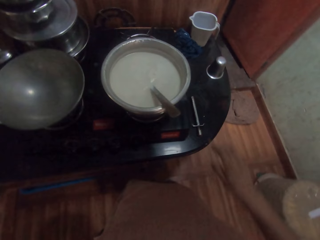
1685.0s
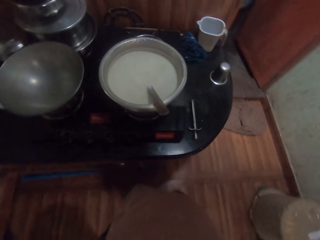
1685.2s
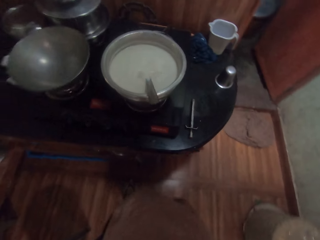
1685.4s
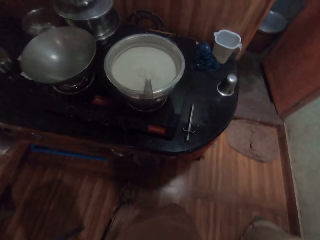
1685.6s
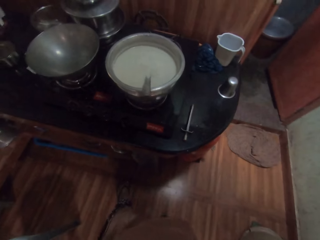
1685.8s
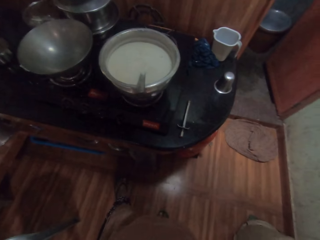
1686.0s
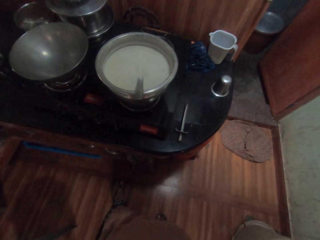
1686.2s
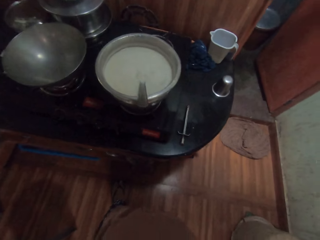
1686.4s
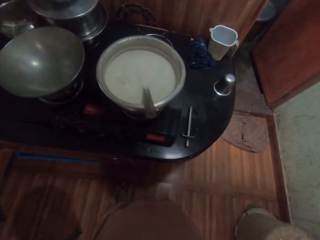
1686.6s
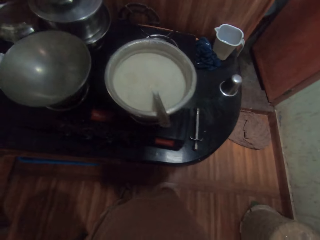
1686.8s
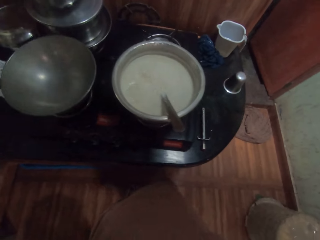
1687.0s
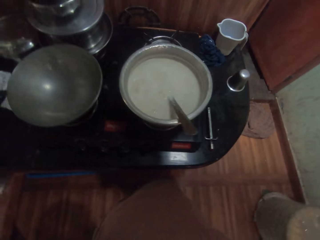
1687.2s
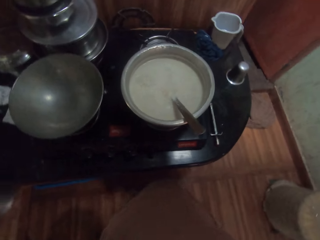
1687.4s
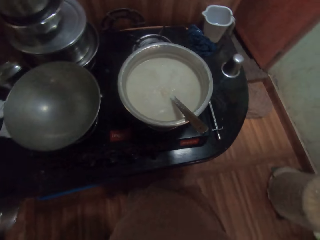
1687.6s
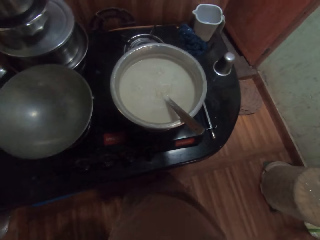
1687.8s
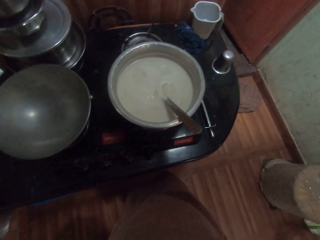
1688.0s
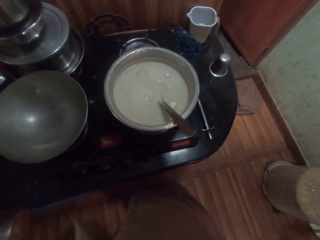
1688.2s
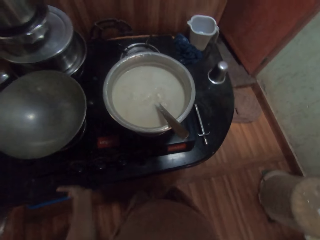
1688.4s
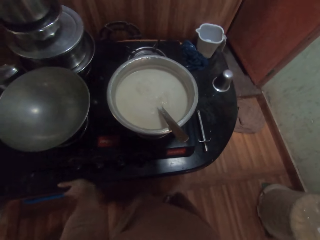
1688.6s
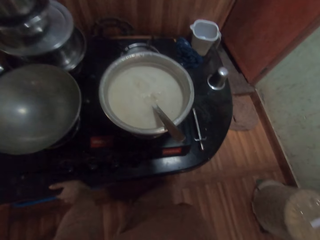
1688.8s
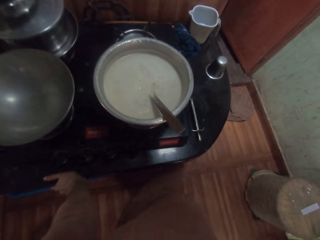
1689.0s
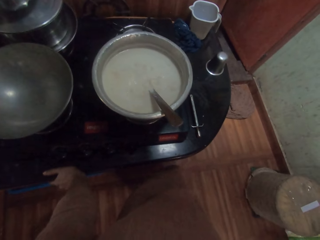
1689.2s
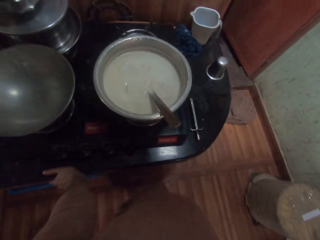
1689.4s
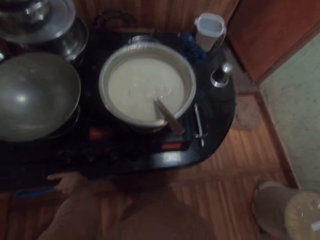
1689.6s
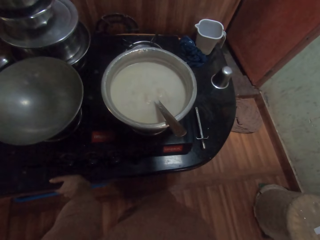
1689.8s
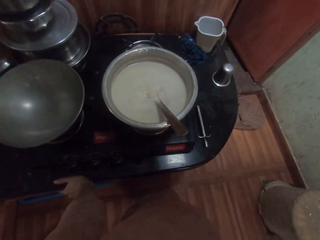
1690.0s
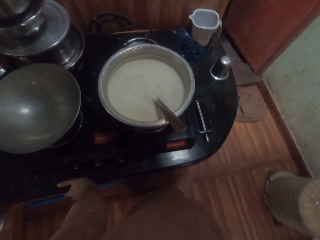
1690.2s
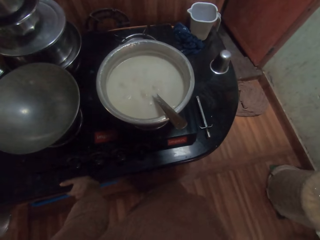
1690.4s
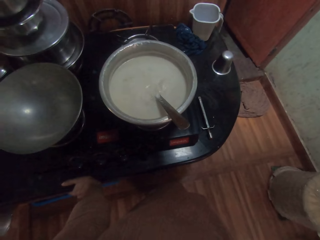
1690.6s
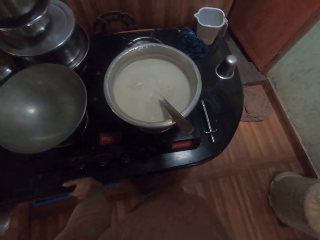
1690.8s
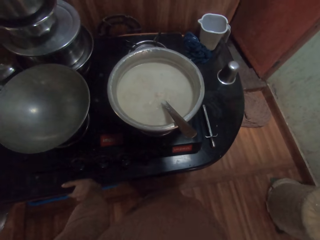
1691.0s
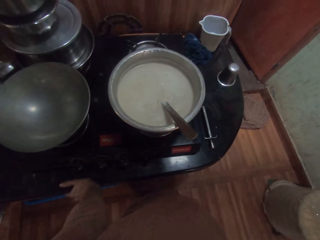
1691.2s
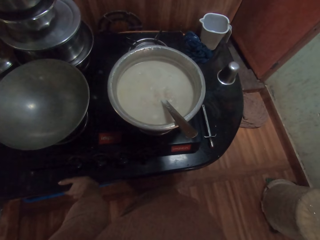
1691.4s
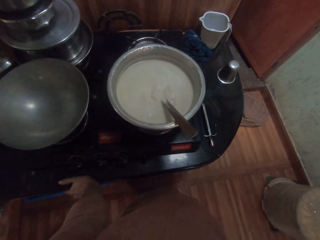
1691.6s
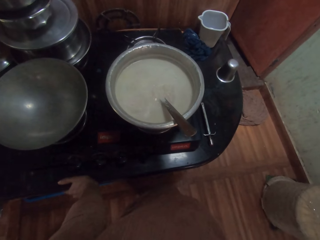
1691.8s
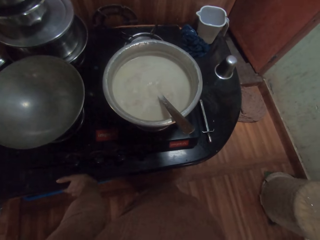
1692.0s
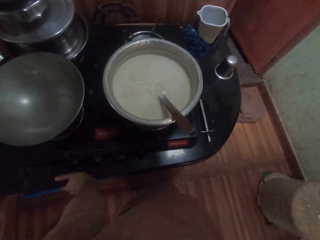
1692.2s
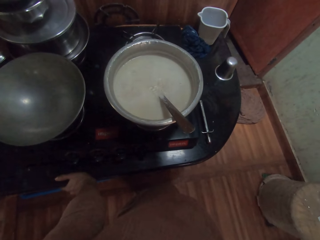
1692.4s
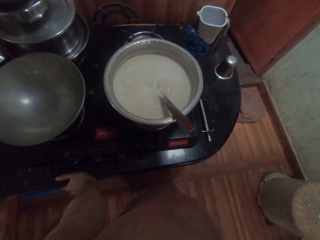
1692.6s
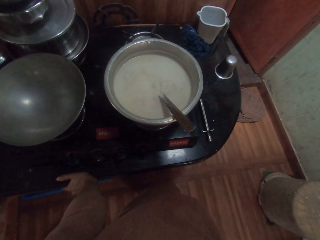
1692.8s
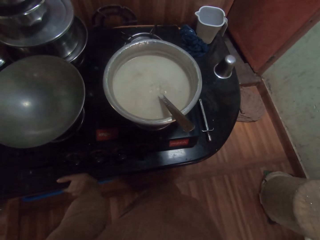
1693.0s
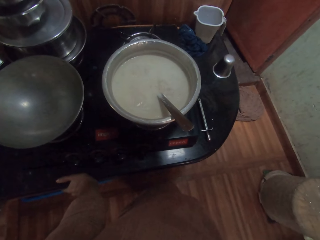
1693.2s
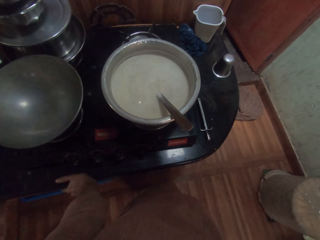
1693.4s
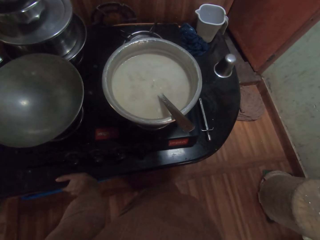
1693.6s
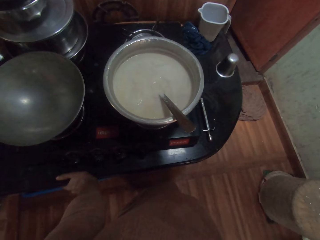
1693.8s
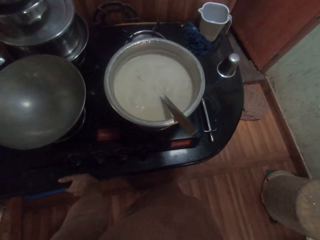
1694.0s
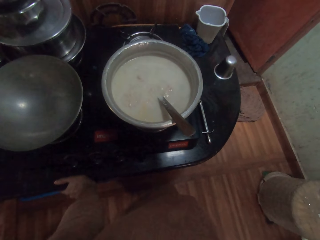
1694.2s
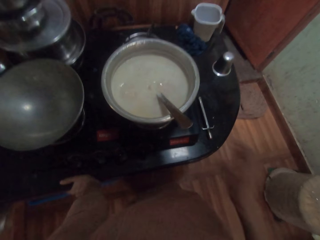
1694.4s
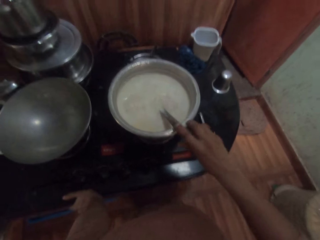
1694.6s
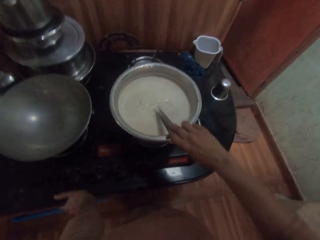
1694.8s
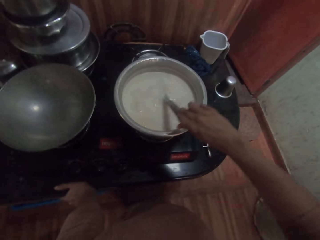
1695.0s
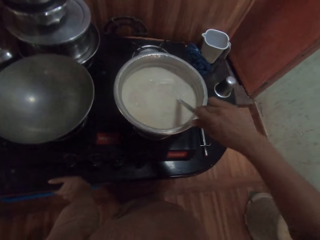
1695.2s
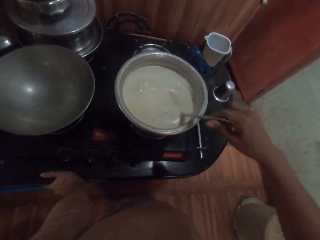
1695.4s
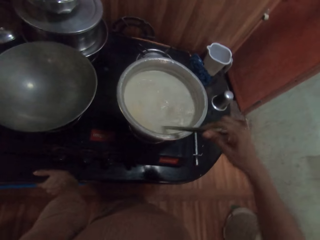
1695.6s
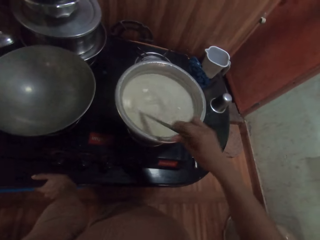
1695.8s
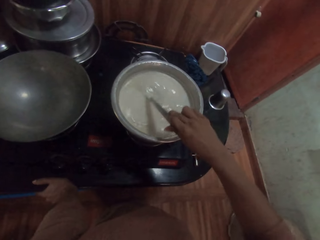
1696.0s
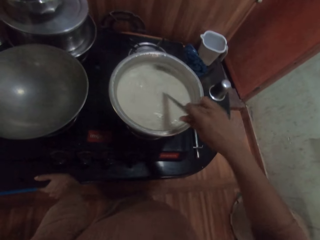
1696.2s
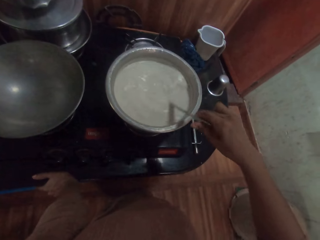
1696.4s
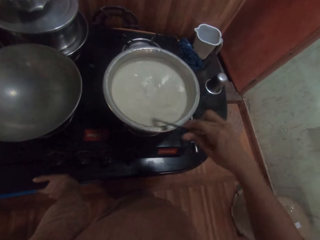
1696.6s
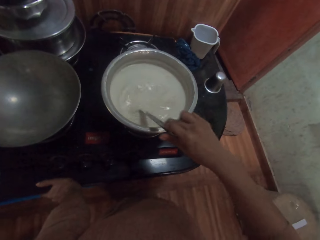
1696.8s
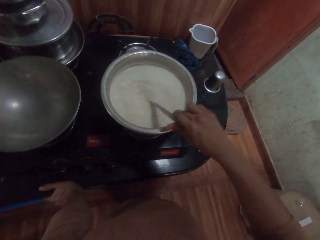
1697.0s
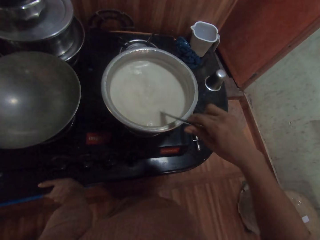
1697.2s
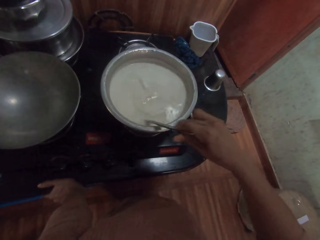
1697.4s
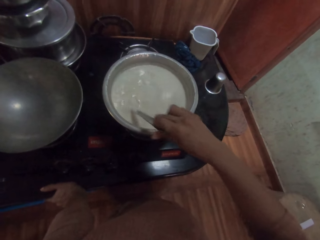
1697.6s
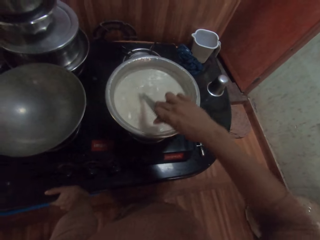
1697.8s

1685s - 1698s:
The camera wearer steps to the back. He looks at the soup. He leans on the table with the left hand. He picks up the spoon in the pot with his right hand. He turns the solution in the pot with the spoon in his right hand.

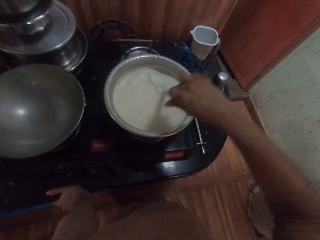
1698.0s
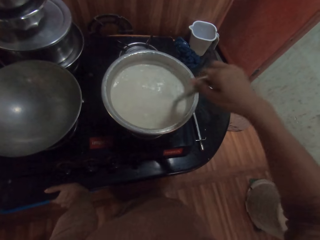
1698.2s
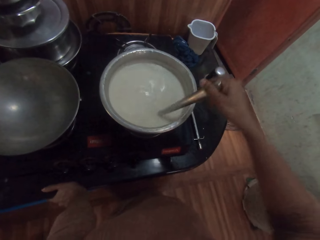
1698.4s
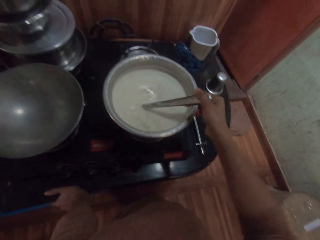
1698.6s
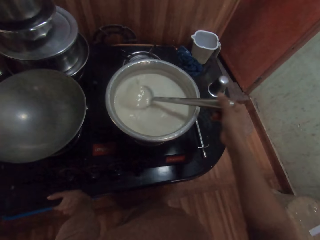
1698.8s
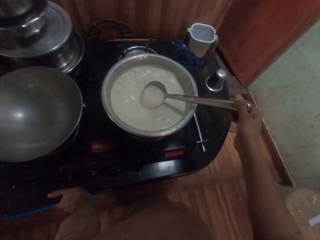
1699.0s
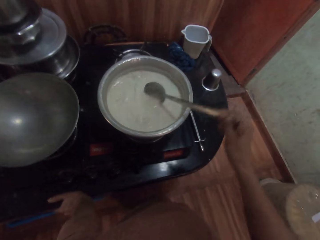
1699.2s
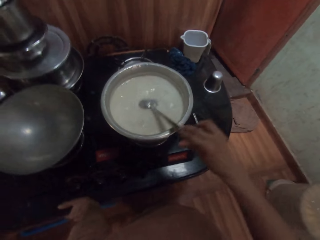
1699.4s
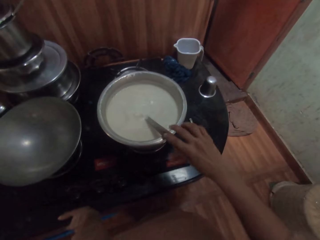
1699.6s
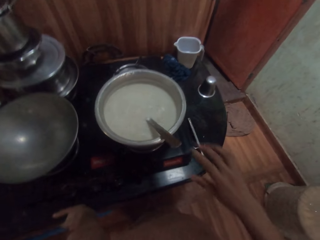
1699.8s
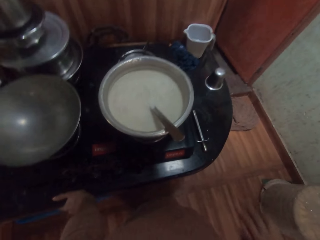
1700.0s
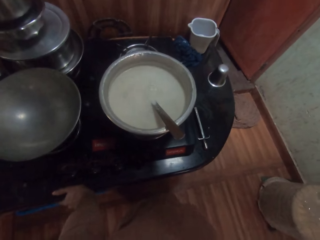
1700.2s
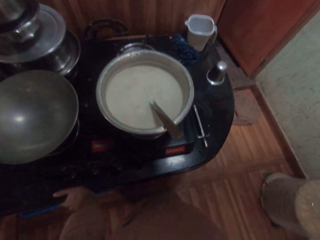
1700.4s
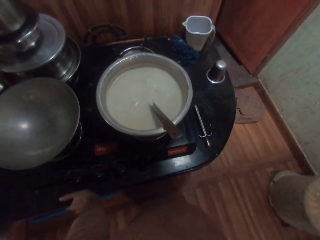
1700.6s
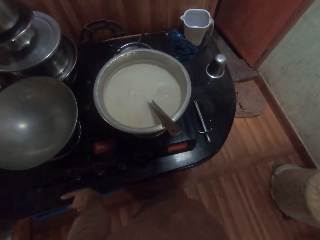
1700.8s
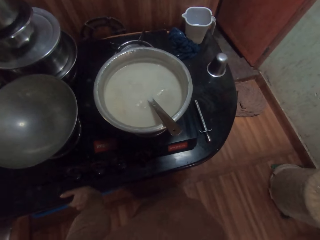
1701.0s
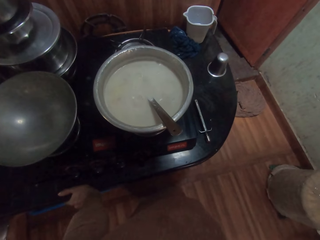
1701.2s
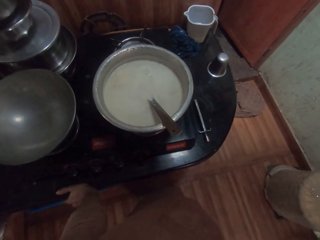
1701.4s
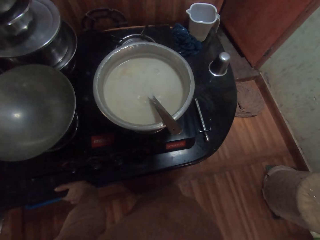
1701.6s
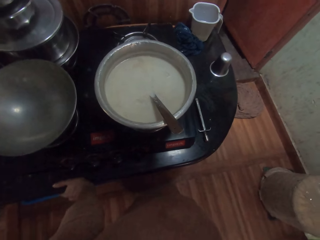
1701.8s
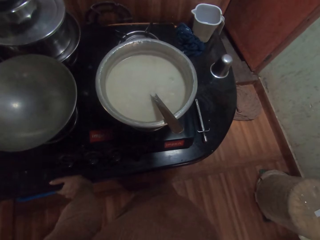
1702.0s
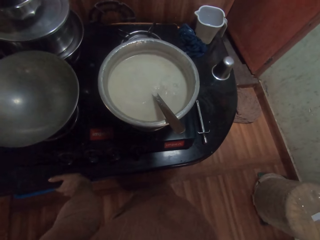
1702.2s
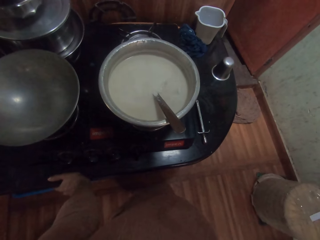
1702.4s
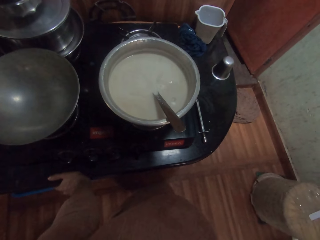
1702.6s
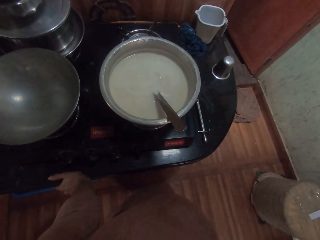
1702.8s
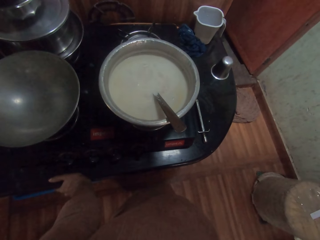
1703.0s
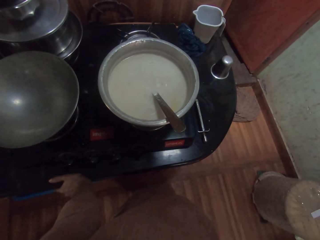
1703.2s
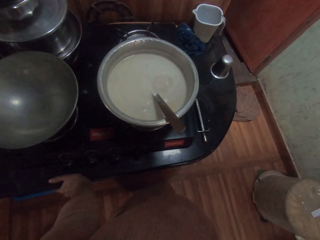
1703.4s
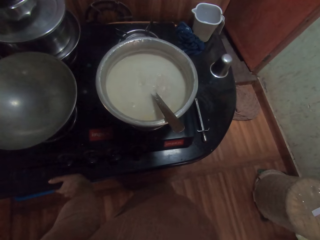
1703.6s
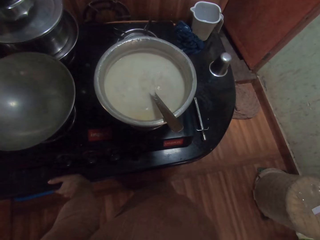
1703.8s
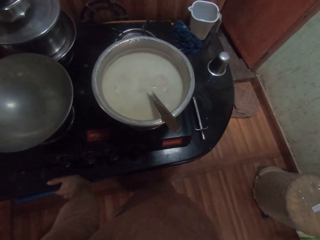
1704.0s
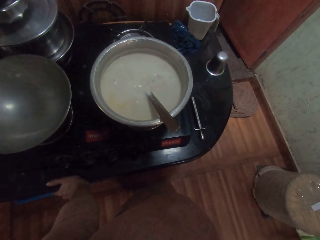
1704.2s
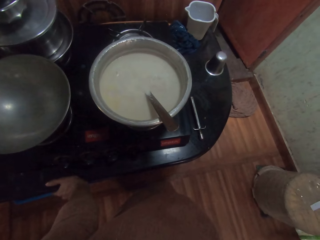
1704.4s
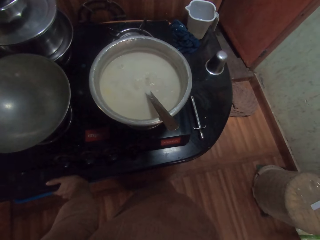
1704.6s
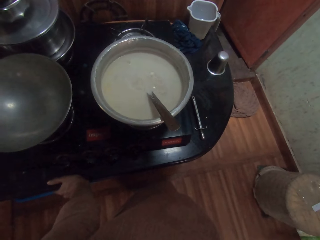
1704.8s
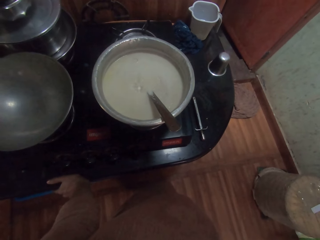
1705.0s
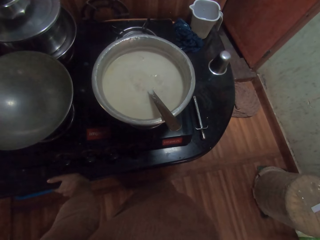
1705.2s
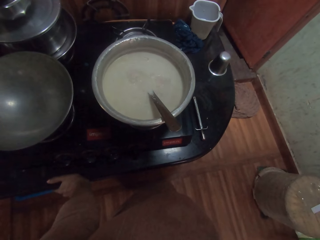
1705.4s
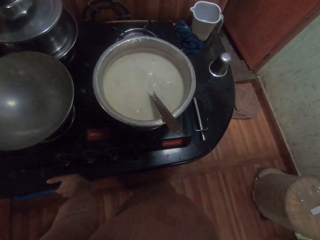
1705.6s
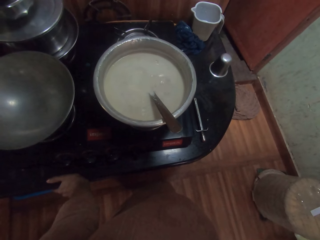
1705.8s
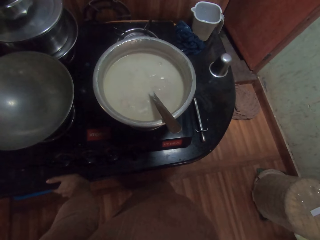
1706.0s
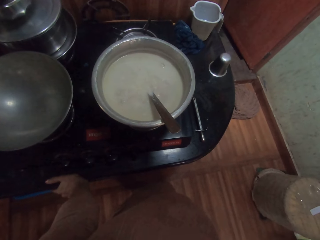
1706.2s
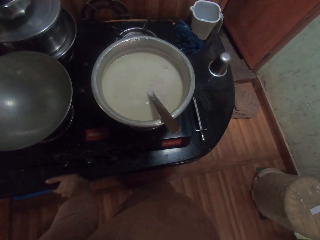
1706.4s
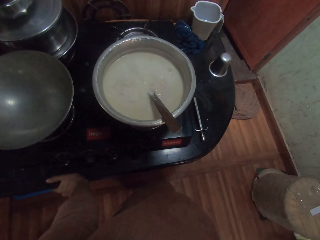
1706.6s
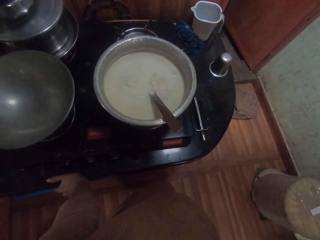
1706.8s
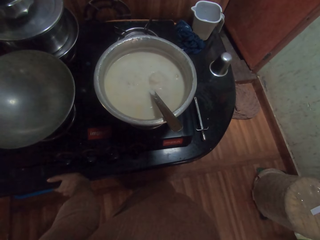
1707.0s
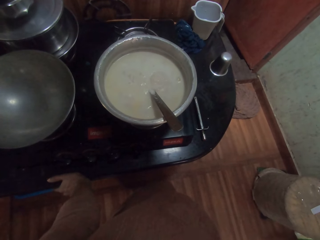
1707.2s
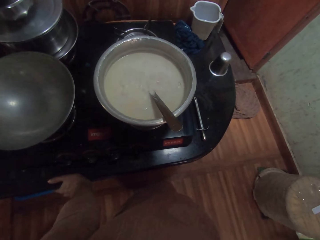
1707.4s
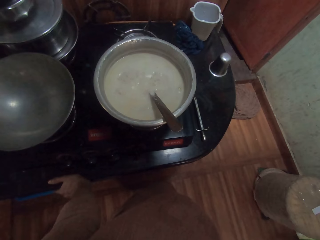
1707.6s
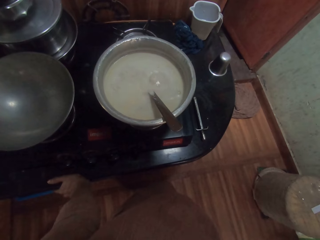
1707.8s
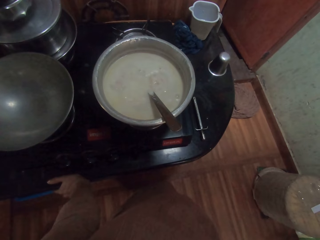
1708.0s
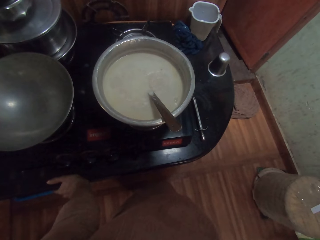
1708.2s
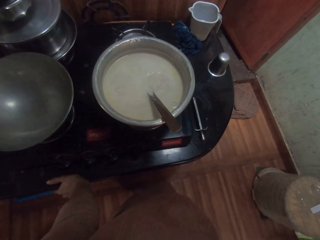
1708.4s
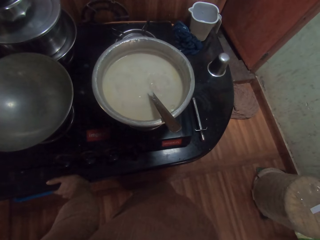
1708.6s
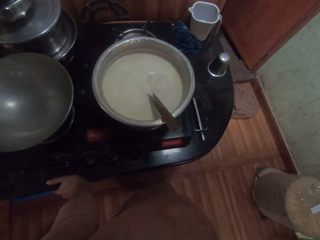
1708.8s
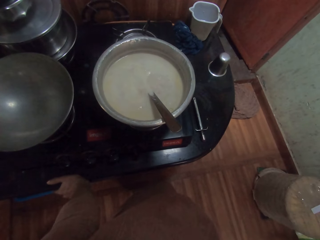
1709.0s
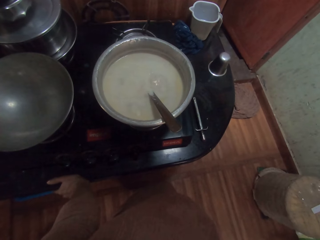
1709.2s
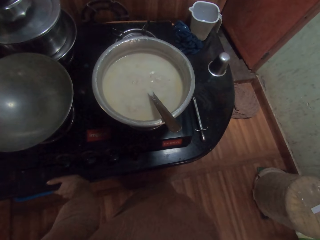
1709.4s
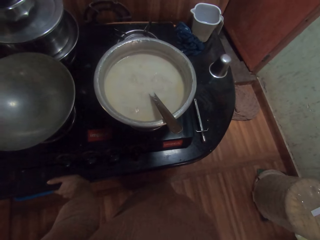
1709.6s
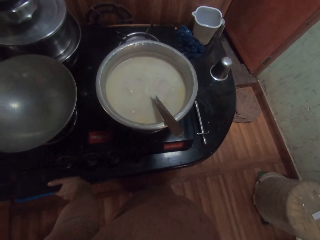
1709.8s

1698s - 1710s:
The camera wearer drops the spoon in the pot with his right hand.
